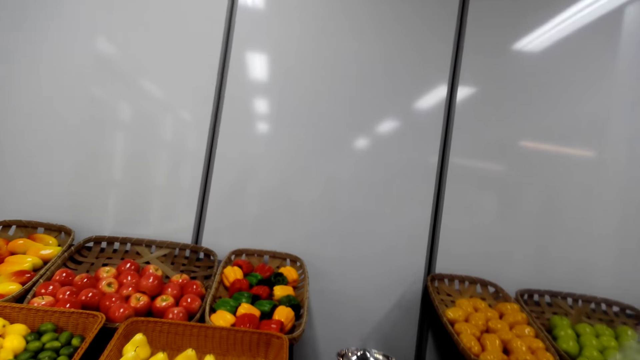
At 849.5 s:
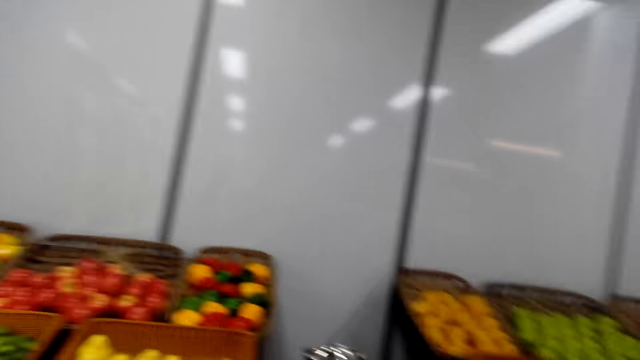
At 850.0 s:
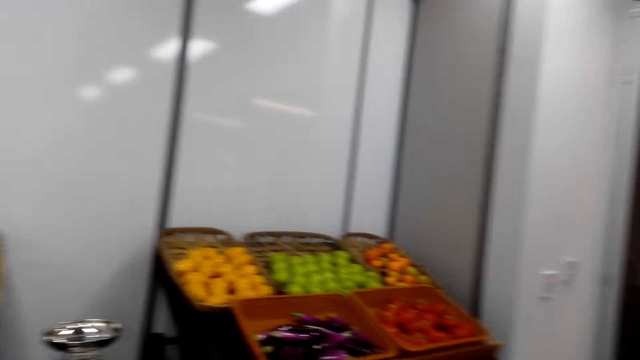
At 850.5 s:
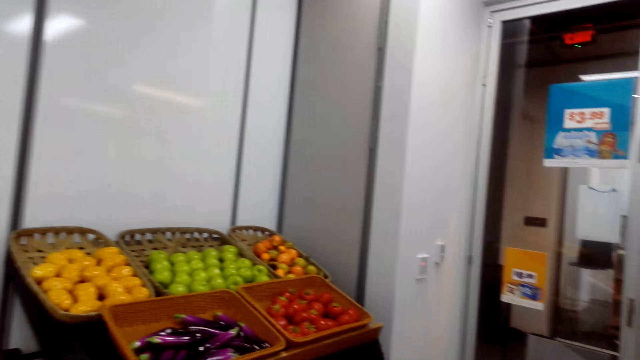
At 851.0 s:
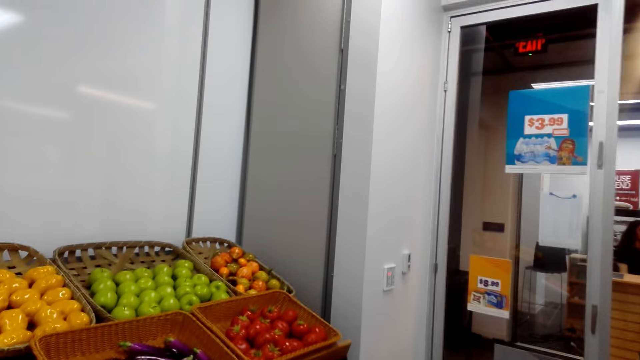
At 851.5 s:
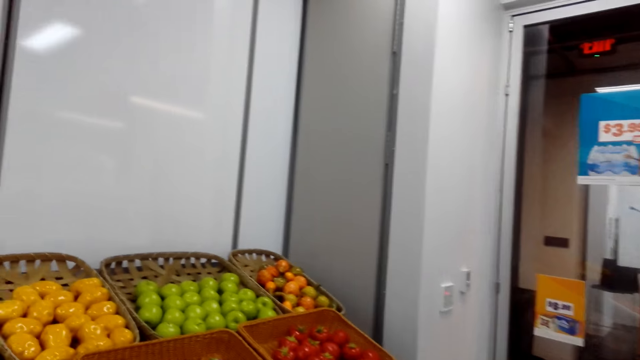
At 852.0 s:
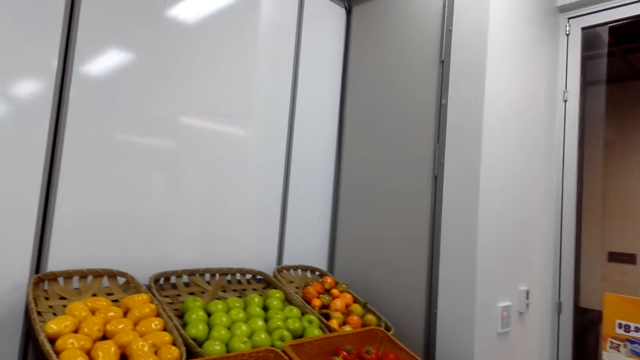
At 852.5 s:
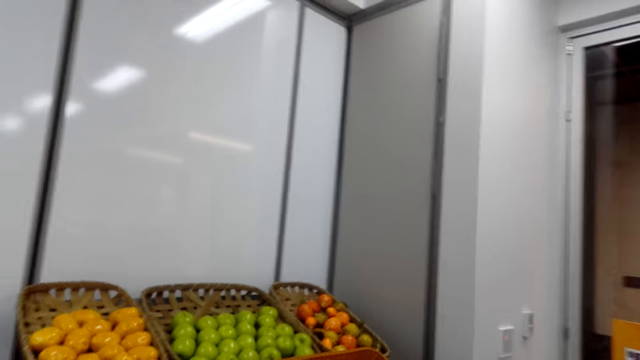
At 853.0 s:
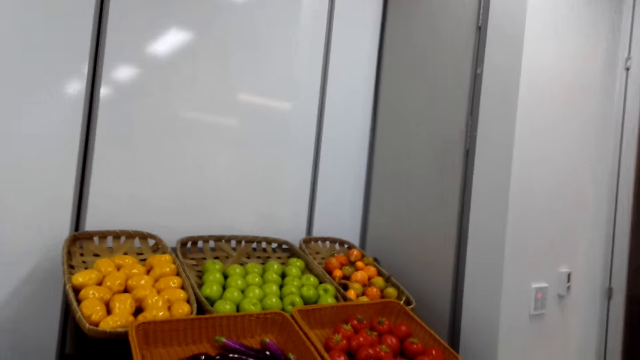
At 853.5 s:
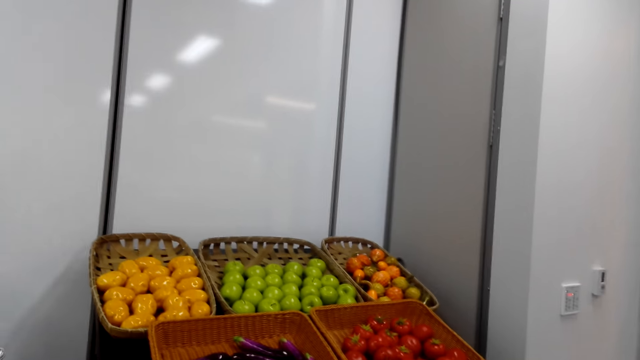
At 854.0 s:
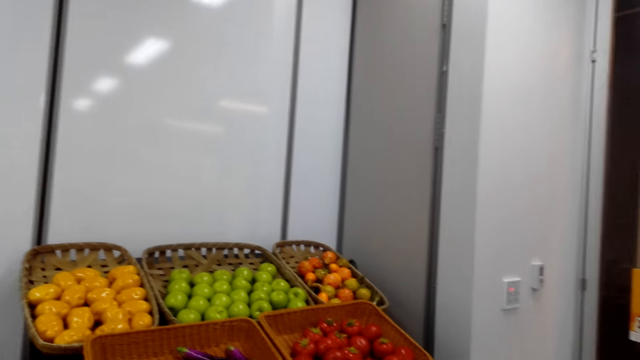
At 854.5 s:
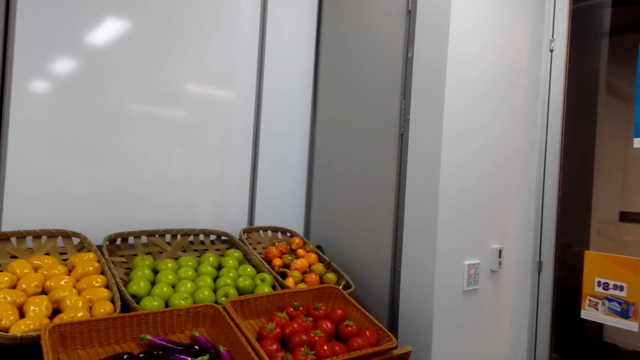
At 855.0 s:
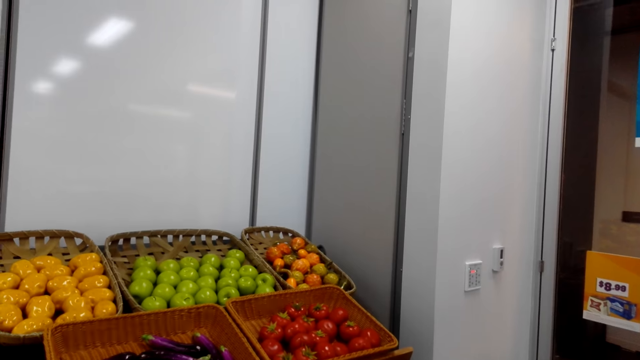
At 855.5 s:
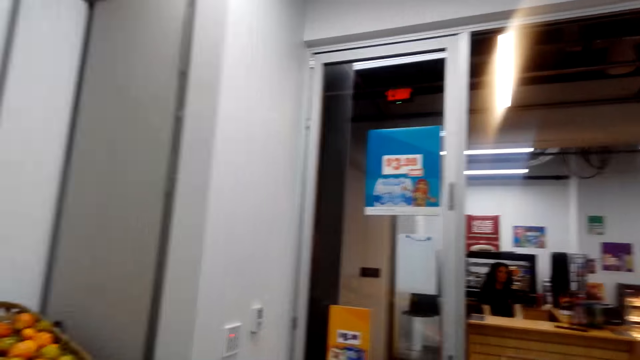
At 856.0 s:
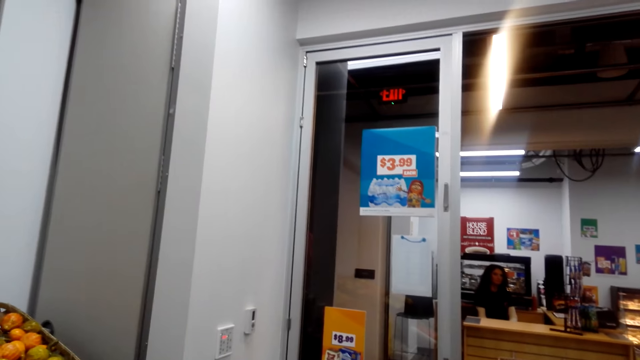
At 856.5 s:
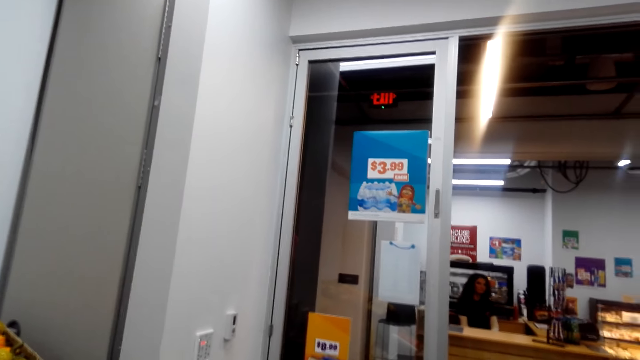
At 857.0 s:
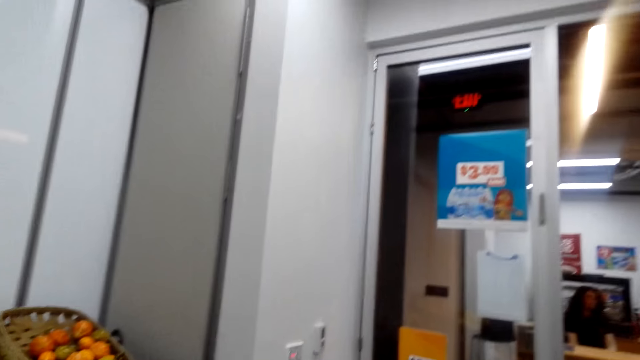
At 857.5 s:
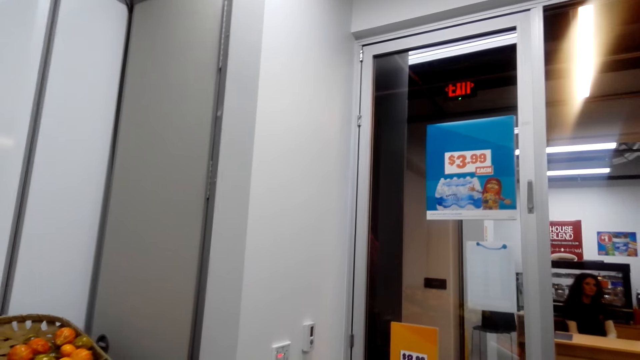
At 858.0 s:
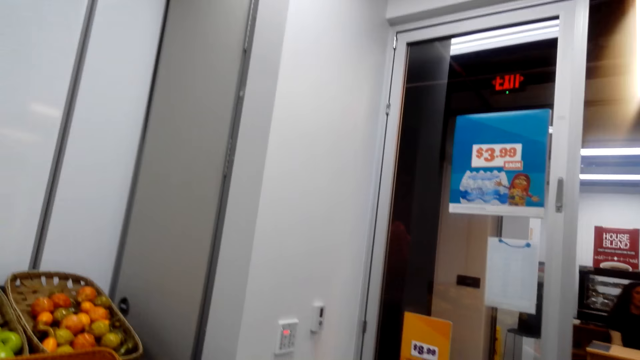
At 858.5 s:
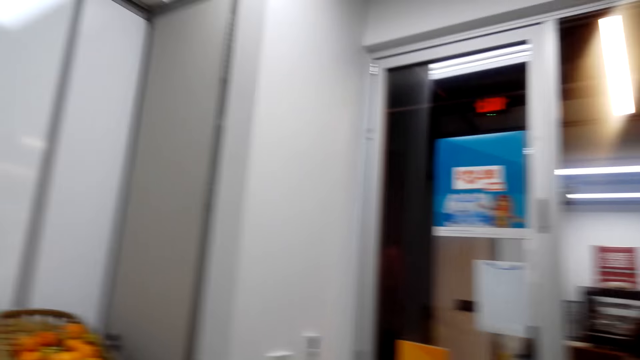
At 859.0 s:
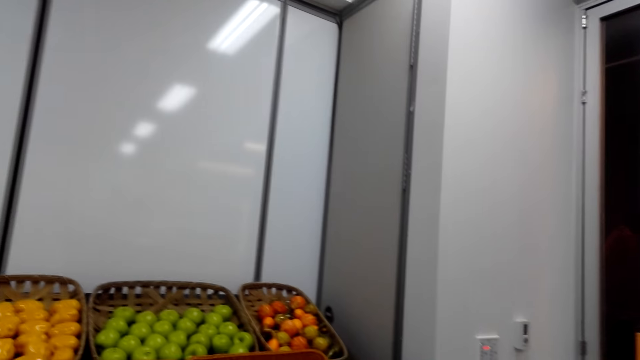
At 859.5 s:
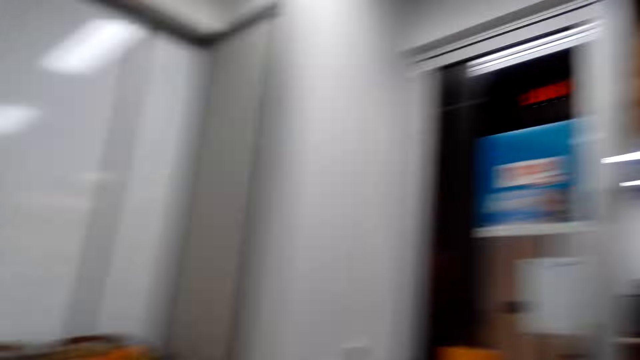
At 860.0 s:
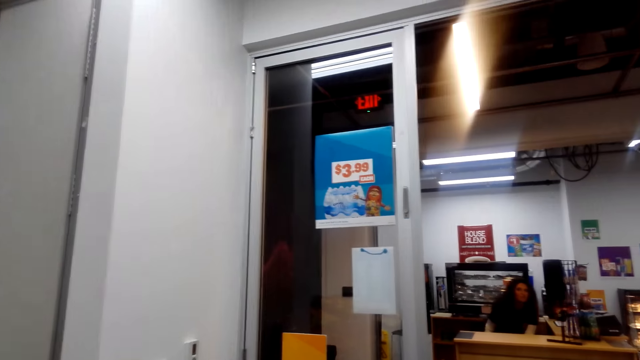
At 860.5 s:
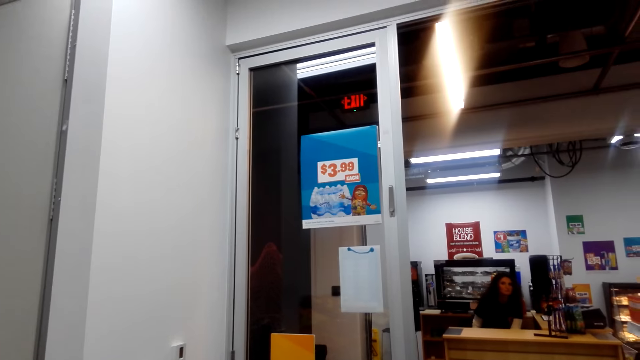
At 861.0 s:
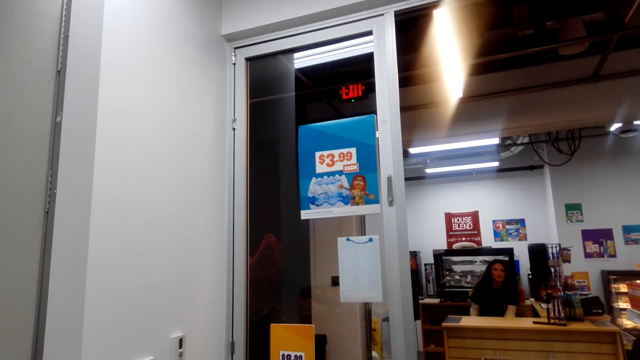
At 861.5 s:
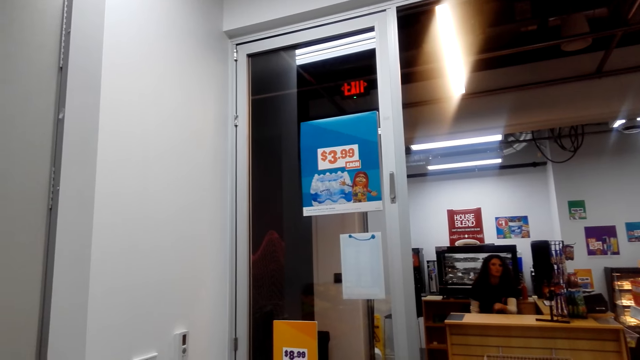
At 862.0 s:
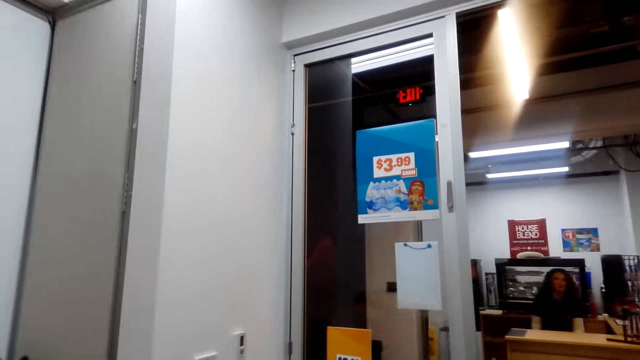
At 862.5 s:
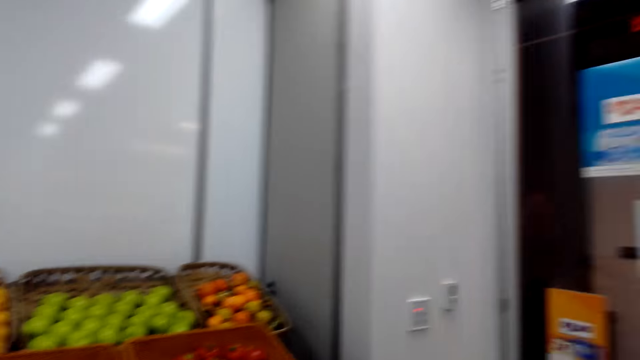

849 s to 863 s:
The camera wearer talks to a lady. The lady talks to the camera wearer.

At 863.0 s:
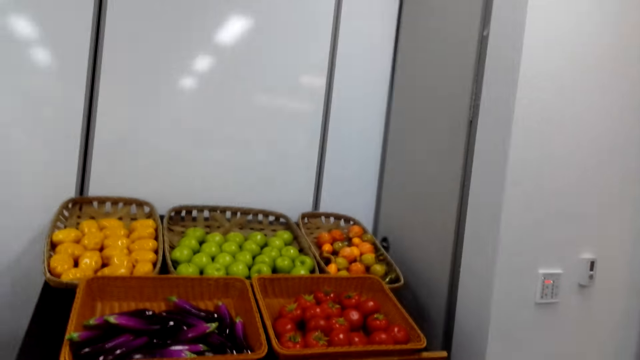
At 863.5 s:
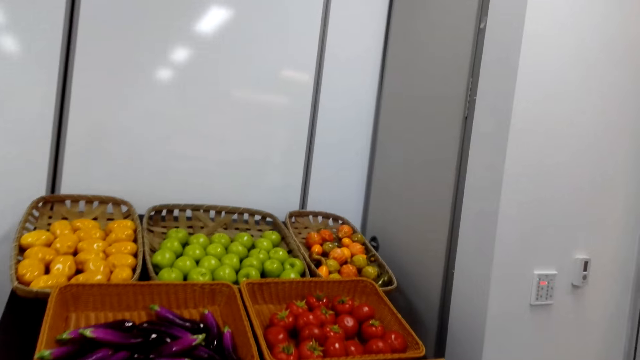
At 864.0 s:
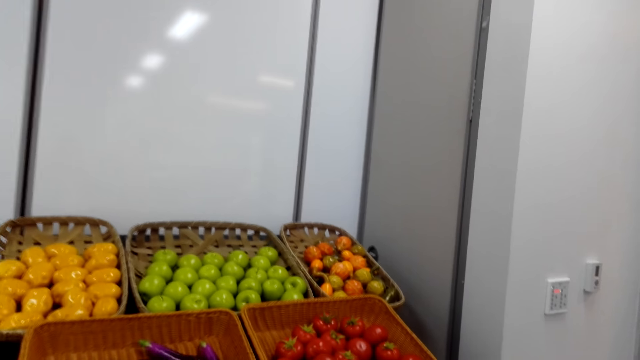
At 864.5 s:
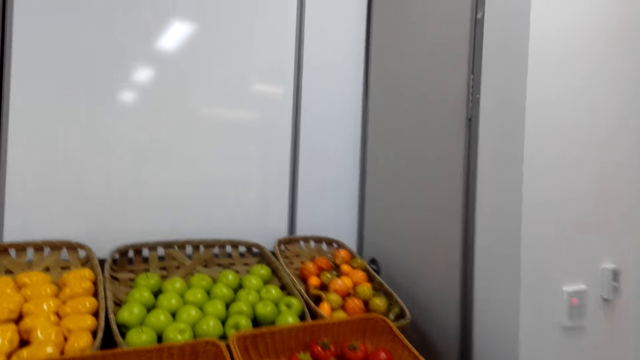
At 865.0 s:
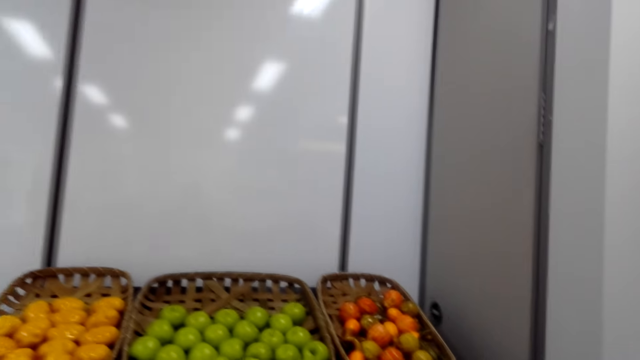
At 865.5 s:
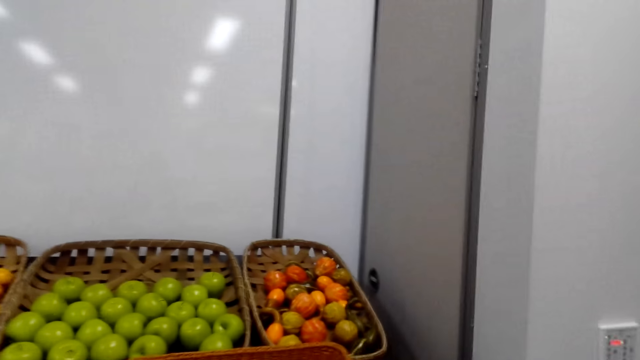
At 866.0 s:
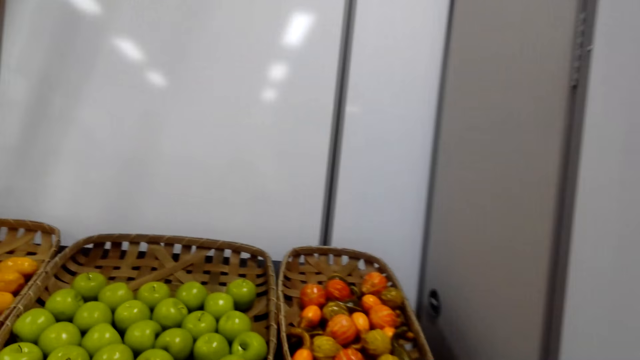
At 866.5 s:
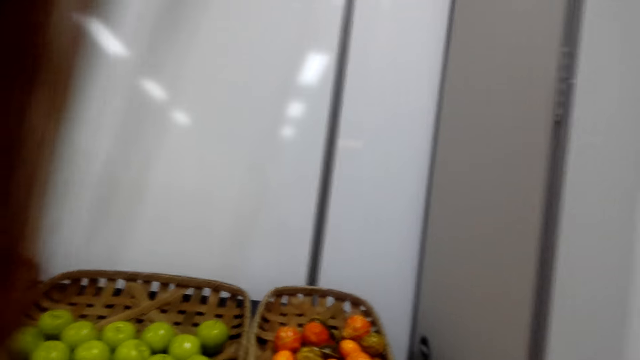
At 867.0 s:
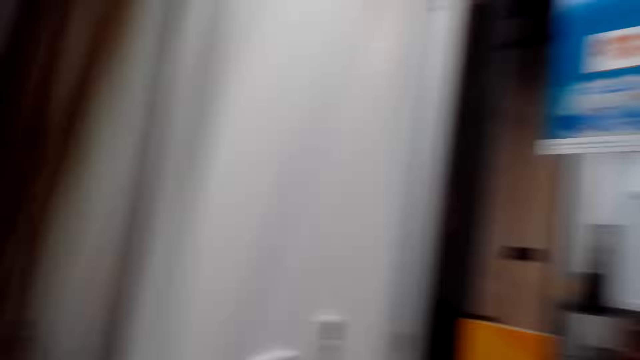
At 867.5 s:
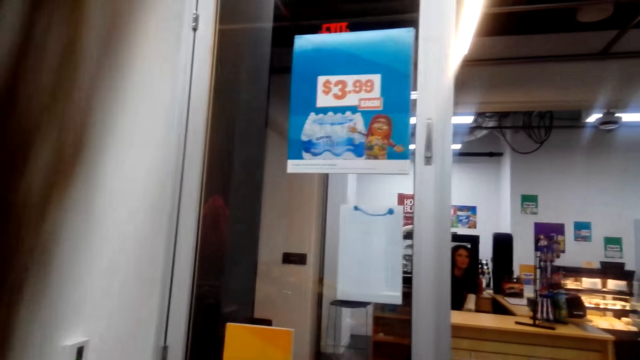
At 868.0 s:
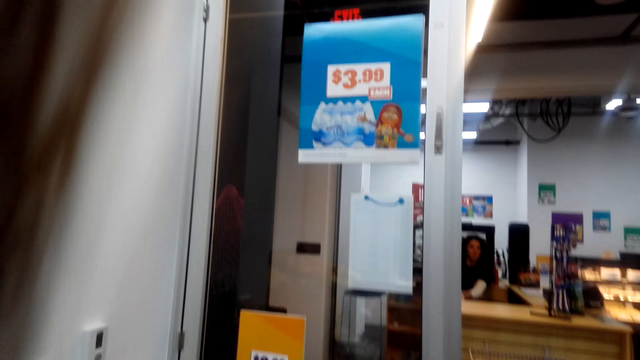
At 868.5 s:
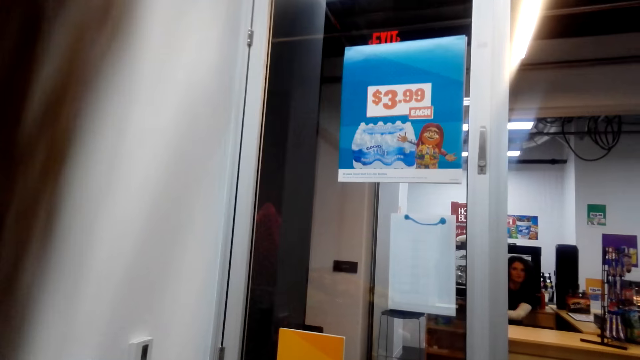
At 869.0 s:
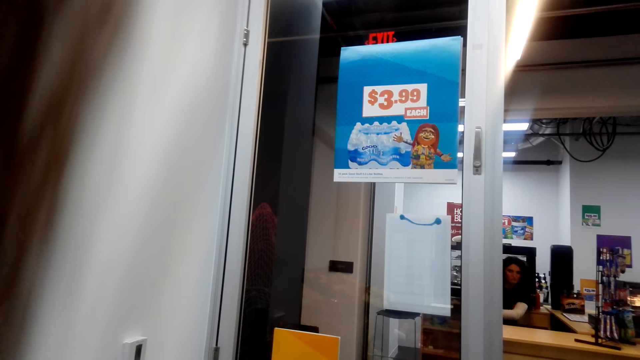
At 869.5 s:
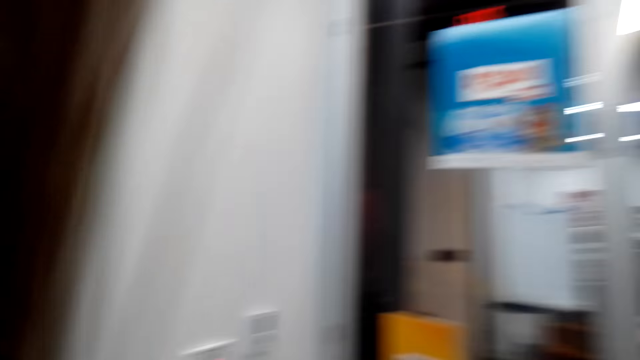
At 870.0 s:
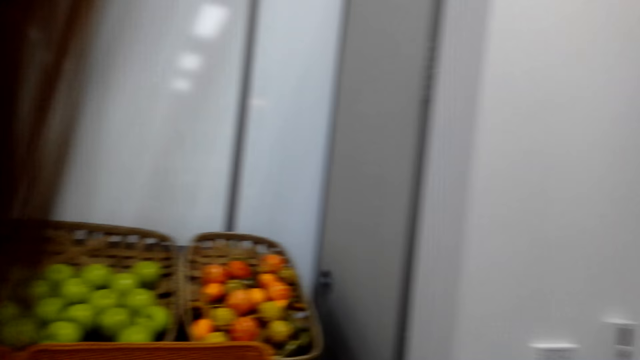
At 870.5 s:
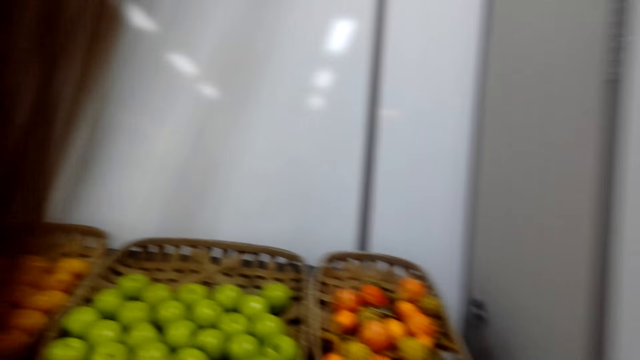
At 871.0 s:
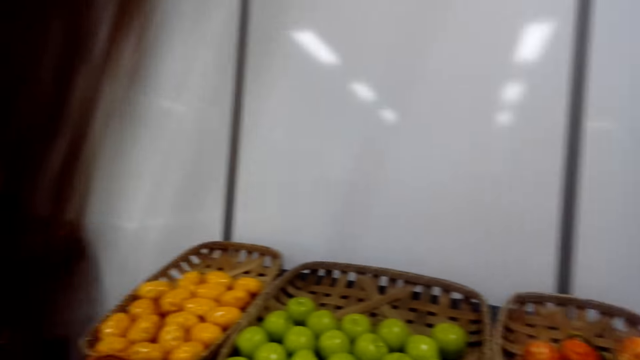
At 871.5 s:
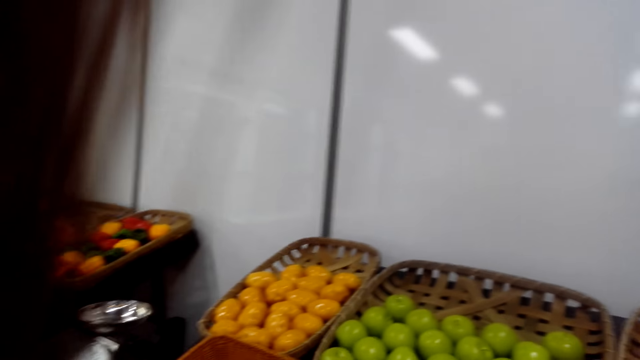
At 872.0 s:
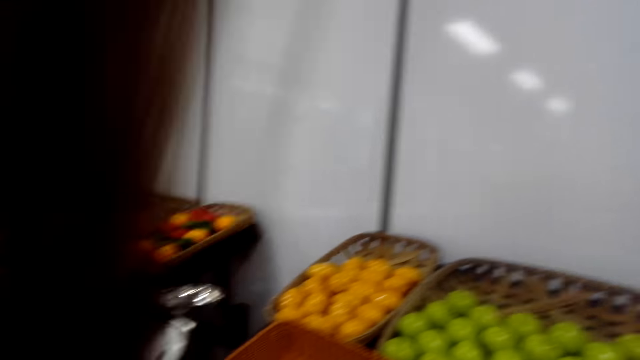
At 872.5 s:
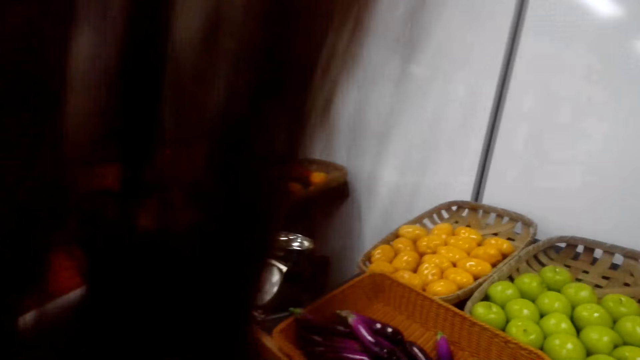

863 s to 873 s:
The camera wearer looks at the vegetables. The lady moves her hands. The camera wearer talks. They look at the vegetables.
